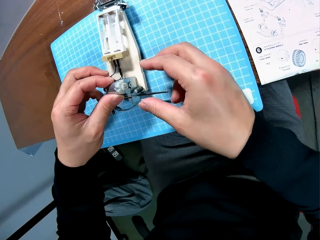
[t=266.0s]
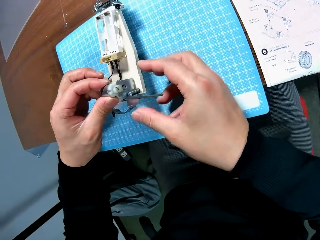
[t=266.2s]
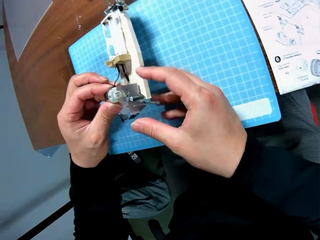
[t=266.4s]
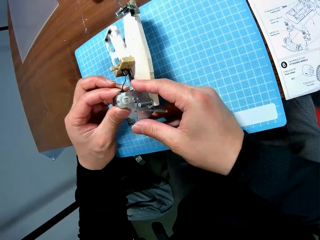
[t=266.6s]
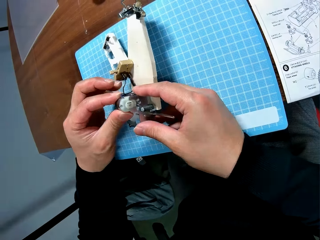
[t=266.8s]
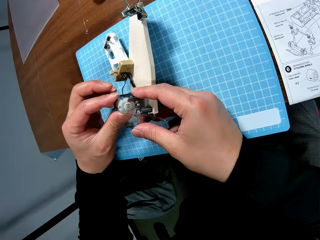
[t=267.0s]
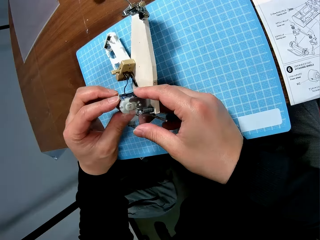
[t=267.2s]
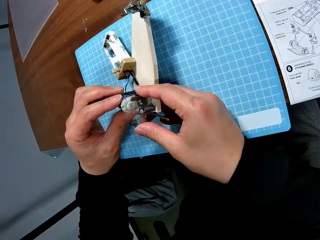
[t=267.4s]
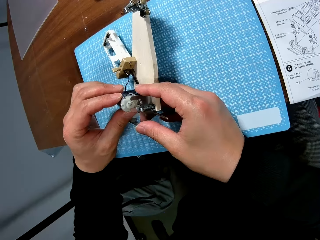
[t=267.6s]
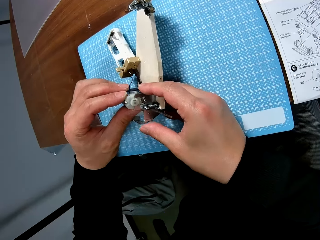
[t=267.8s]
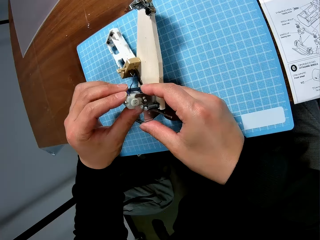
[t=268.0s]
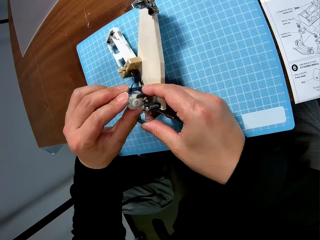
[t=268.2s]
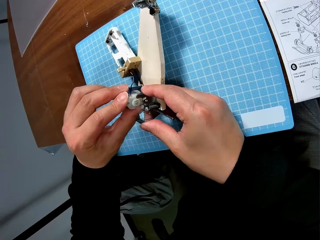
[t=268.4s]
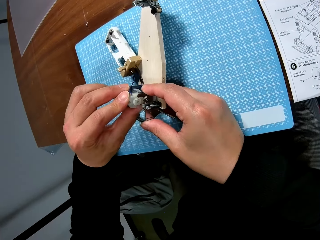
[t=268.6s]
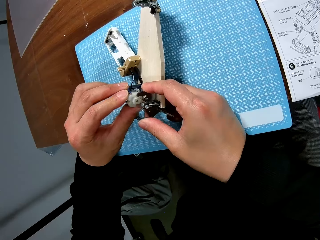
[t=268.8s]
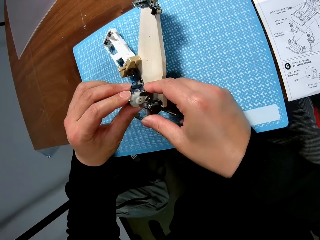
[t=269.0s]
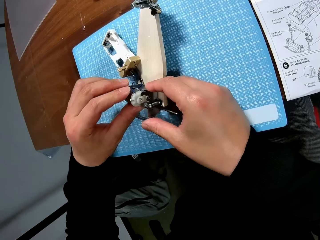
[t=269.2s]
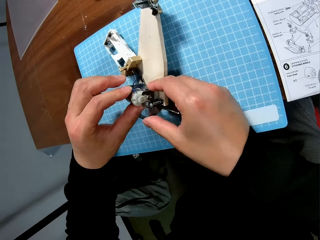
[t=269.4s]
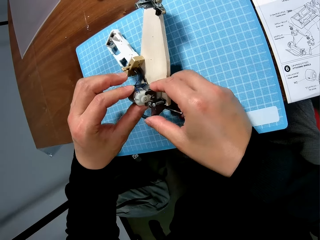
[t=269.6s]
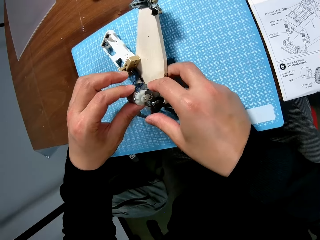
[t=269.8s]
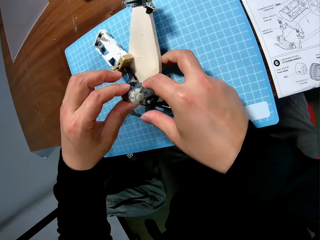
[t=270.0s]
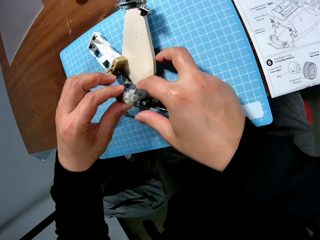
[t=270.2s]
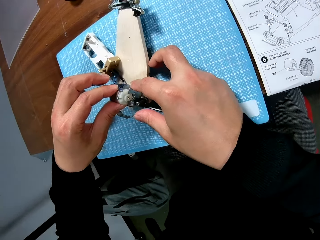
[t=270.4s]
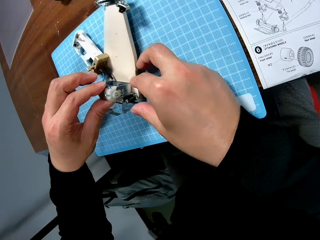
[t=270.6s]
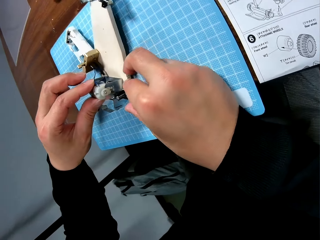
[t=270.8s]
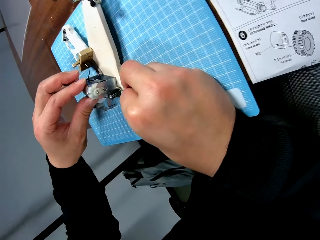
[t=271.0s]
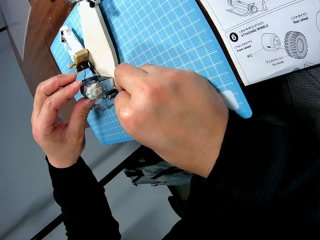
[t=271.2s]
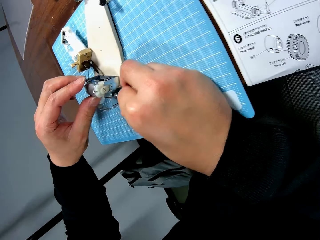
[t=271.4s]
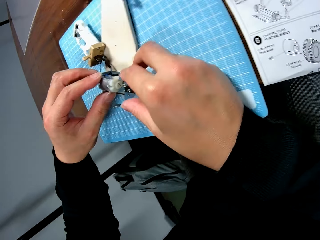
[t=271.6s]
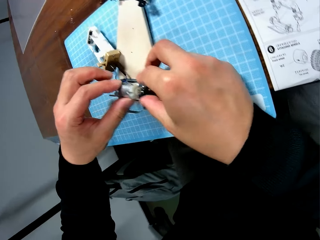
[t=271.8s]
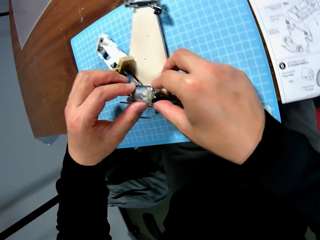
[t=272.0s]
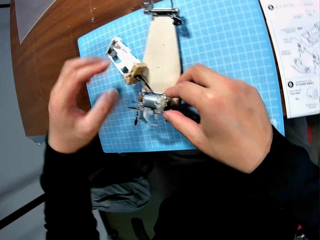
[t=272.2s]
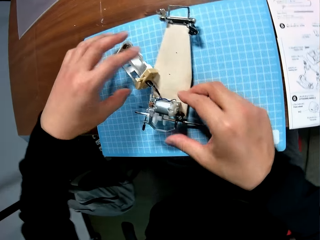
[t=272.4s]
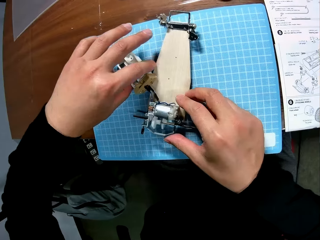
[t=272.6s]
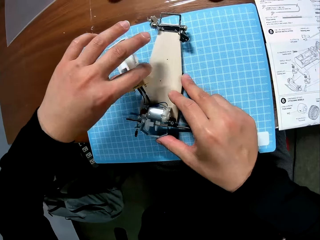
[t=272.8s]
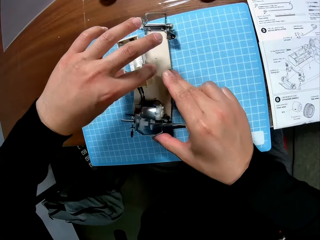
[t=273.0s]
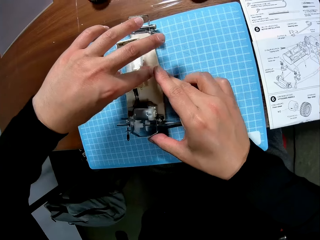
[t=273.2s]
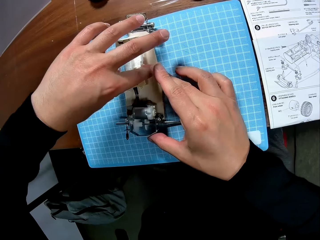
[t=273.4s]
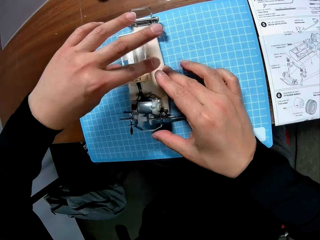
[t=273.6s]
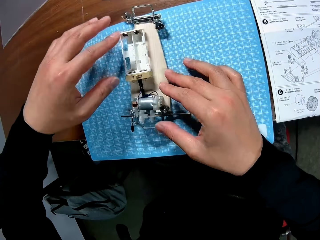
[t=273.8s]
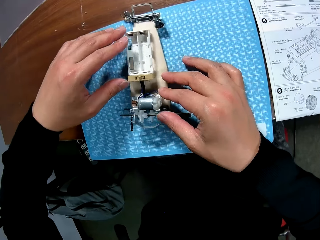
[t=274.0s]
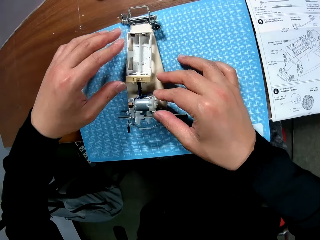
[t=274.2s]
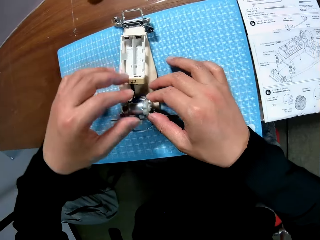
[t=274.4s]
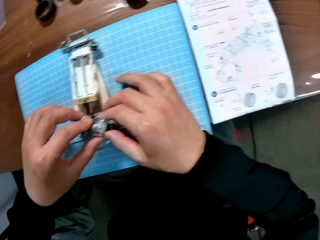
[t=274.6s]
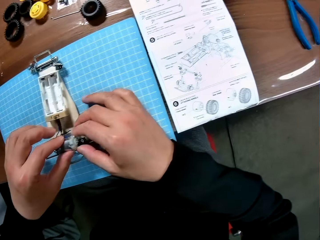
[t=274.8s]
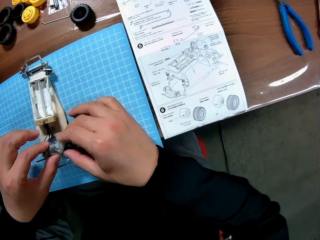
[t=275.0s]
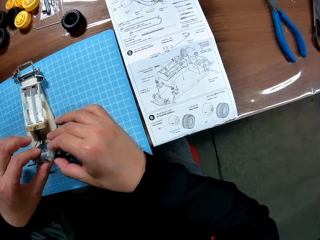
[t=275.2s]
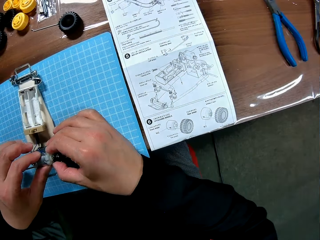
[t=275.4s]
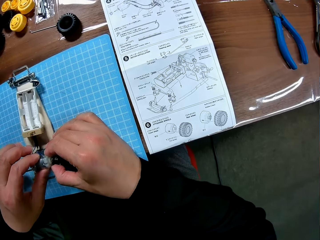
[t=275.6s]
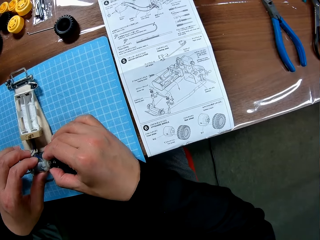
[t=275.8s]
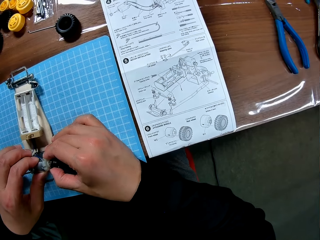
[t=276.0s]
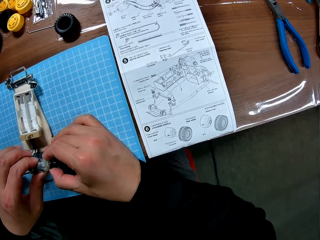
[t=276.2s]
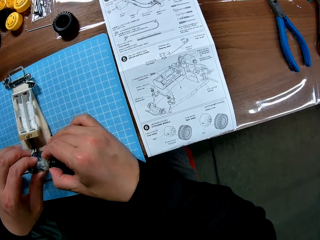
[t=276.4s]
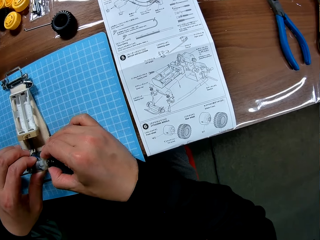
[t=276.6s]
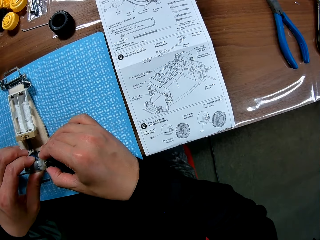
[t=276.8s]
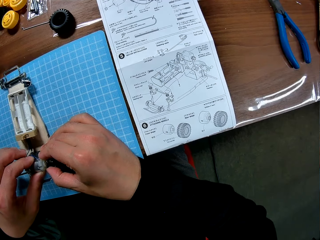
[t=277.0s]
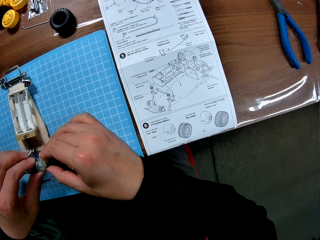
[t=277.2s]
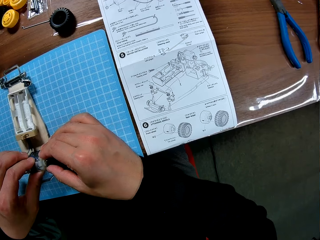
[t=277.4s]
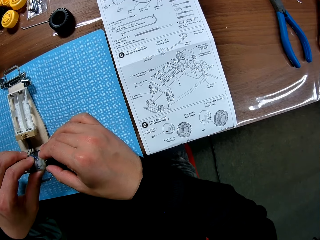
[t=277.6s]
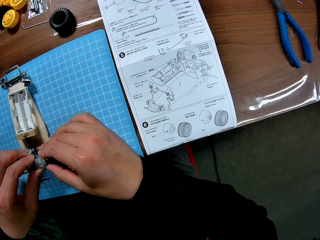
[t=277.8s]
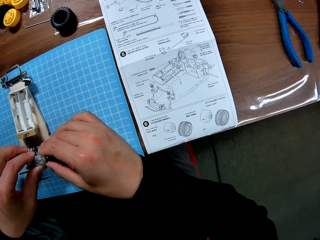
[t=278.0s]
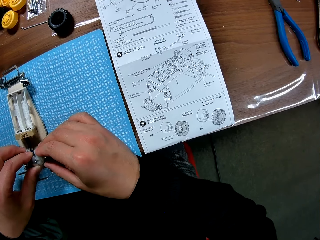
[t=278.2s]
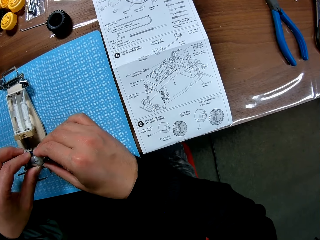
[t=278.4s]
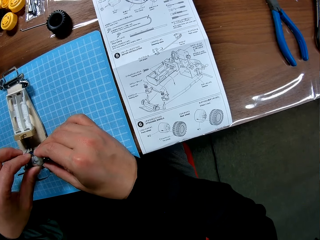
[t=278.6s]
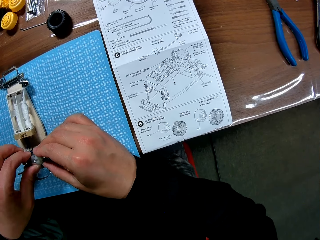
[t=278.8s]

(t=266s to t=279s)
The camera wearer picks up the device on the table with his left hand. He examines the device with his hands. He adjusts the motor on a gear box. He holds the battery casing with his left hand. He puts the battery casing on the device with his left hand. He examines the electric motor of the device with his hands. He adjusts the motor on the gear box.

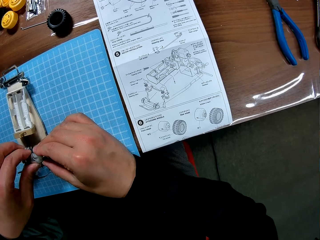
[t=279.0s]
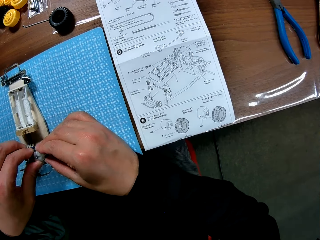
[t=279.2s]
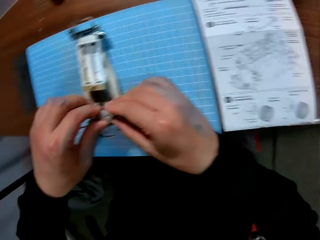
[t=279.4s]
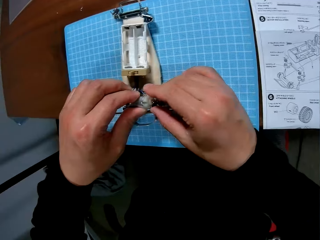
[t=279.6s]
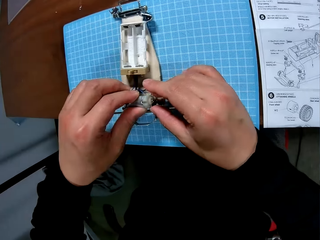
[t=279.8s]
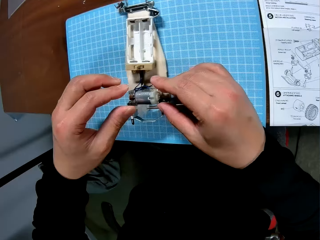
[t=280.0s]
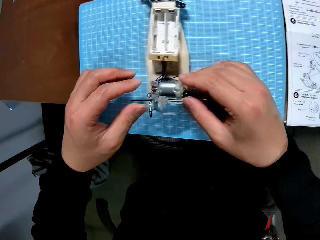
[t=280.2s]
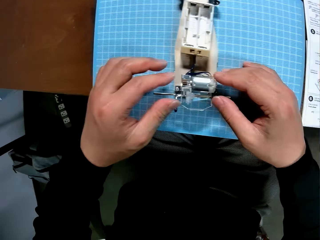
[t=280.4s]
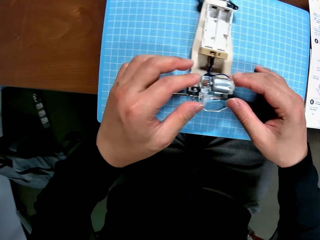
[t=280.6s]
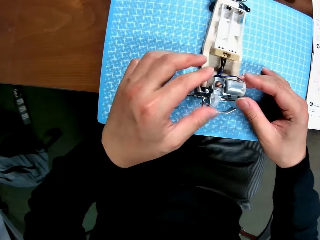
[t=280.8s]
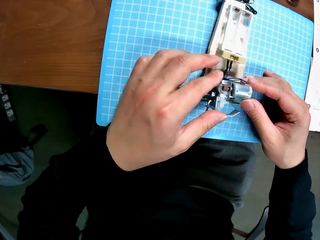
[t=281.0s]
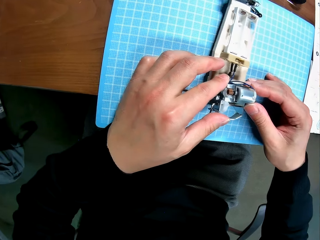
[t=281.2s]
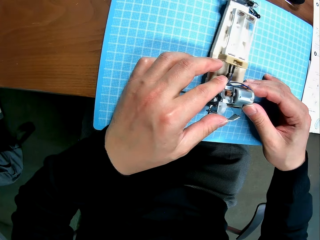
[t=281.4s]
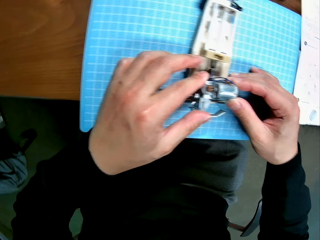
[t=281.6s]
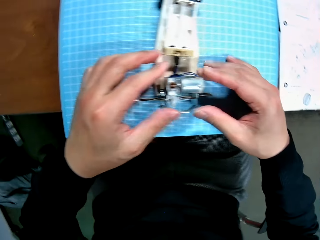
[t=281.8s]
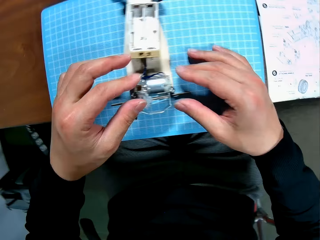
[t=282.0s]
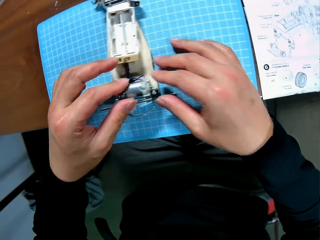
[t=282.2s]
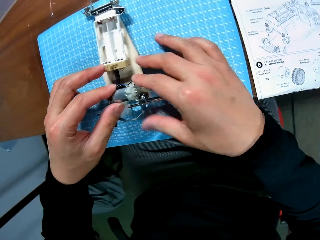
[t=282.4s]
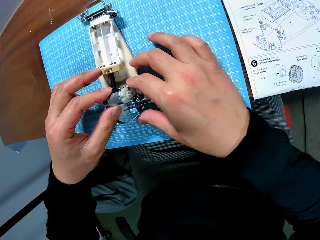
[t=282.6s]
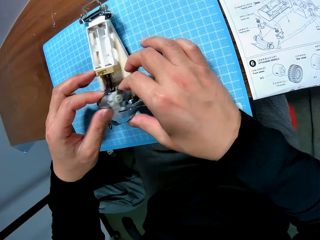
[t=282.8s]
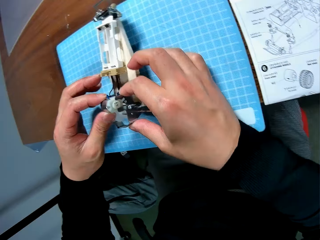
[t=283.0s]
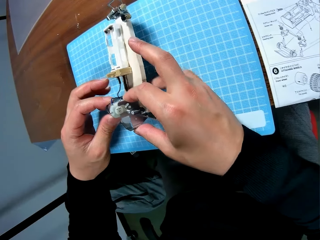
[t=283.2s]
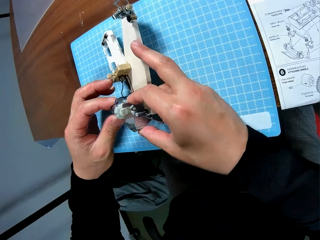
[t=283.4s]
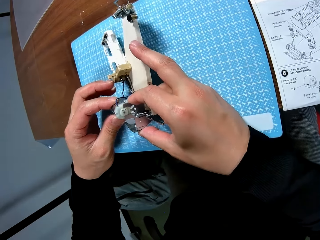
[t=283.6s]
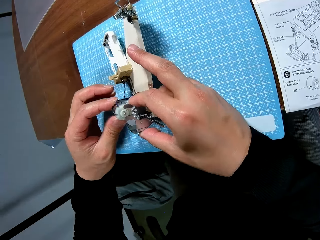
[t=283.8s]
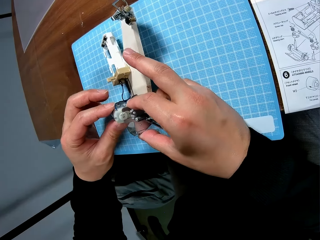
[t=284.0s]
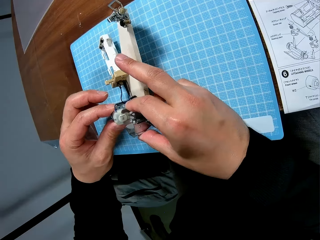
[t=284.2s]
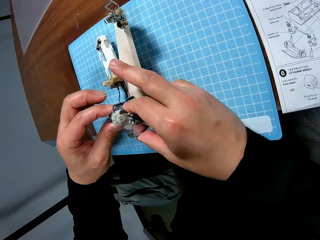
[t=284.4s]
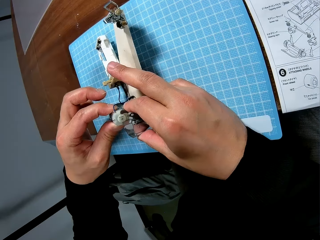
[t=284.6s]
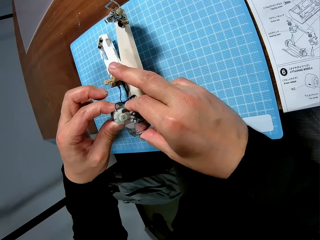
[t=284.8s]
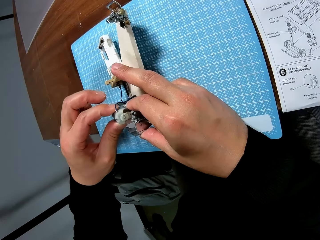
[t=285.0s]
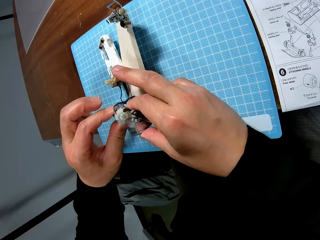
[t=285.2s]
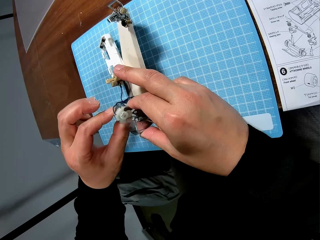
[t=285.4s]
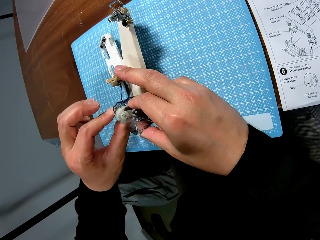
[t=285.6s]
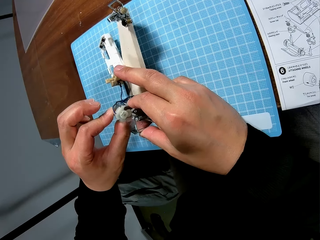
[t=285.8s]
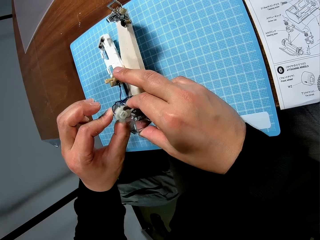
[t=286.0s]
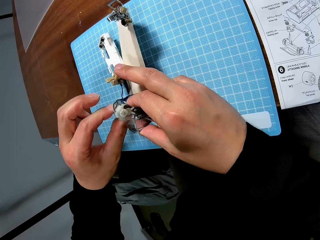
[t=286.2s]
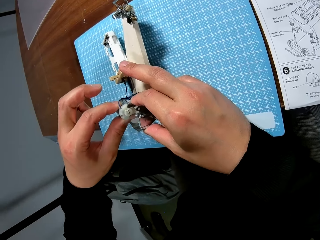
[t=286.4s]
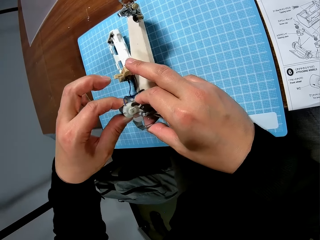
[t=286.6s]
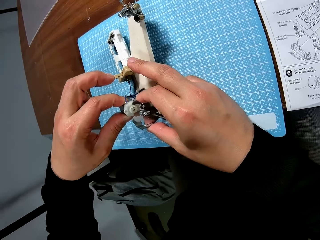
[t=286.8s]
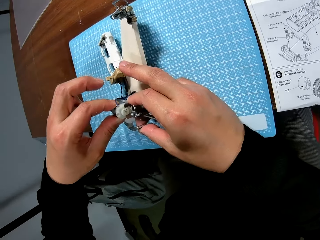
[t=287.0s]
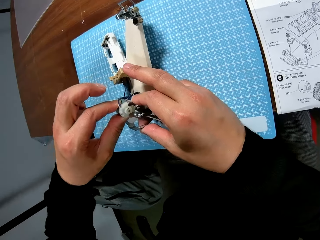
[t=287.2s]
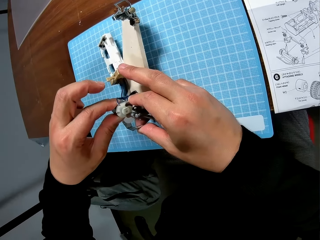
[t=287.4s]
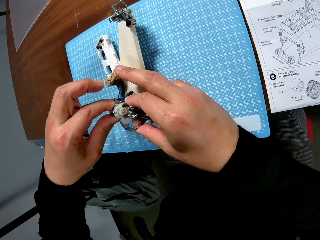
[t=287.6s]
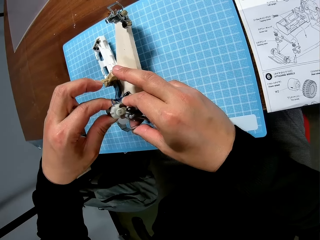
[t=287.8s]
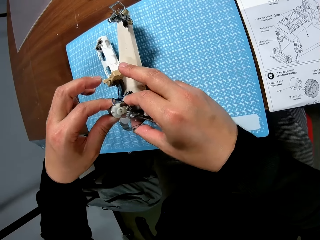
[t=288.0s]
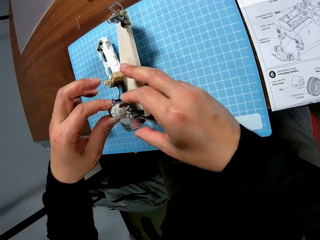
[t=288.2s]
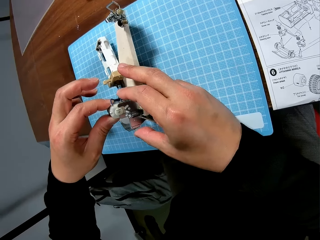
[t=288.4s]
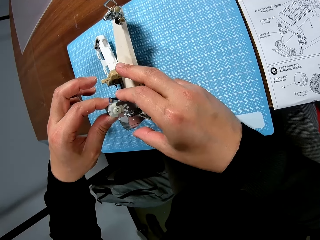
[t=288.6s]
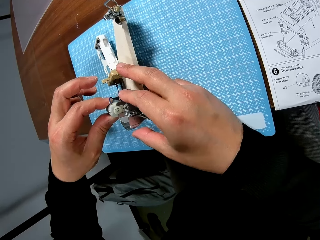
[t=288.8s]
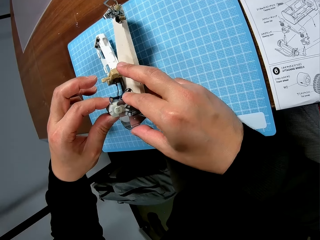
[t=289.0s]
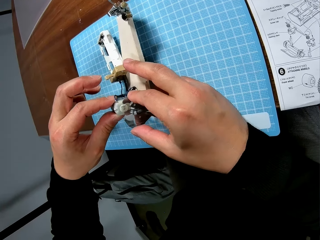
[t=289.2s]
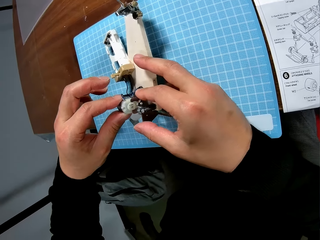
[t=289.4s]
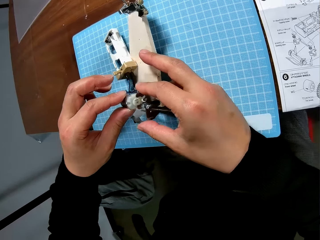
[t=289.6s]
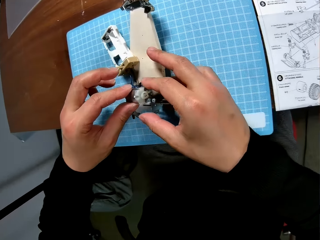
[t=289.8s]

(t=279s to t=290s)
The camera wearer refers to the buggy car chassis set manual. He touches the gear box. He examines the device on the table with his hands. He adjusts the motor on the gear box.
